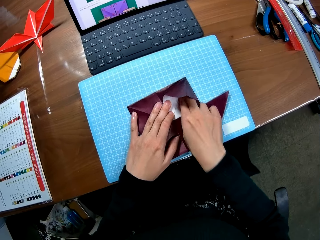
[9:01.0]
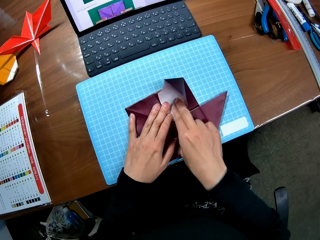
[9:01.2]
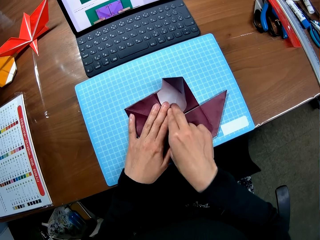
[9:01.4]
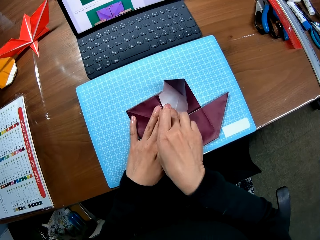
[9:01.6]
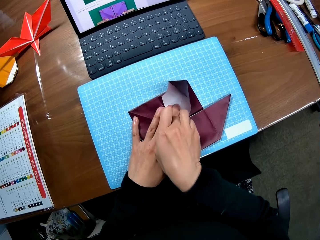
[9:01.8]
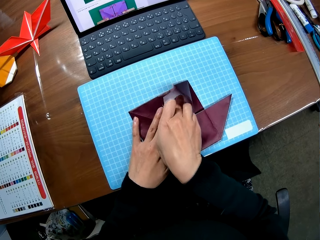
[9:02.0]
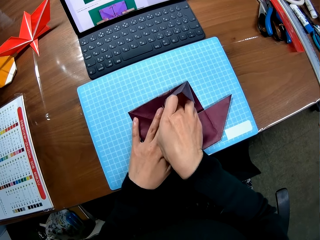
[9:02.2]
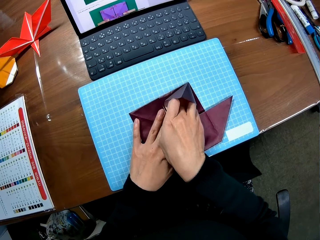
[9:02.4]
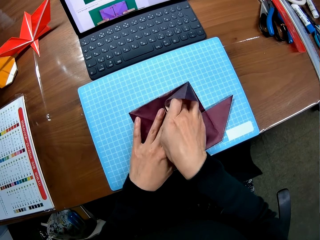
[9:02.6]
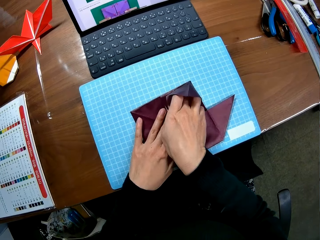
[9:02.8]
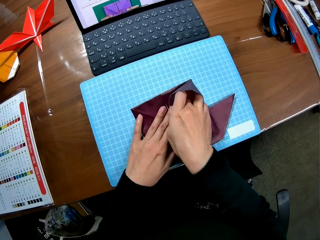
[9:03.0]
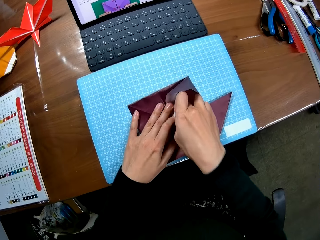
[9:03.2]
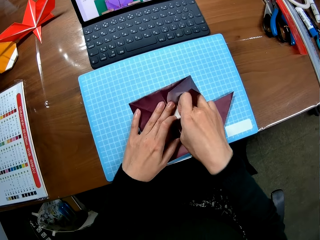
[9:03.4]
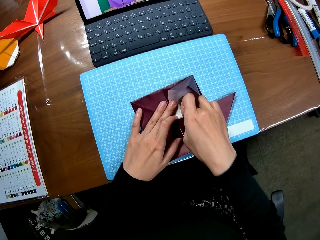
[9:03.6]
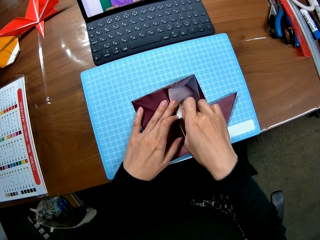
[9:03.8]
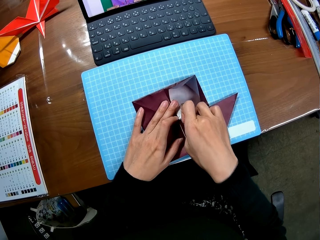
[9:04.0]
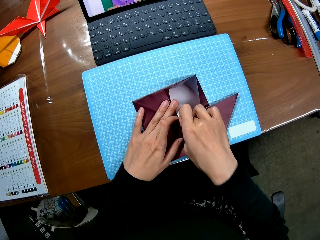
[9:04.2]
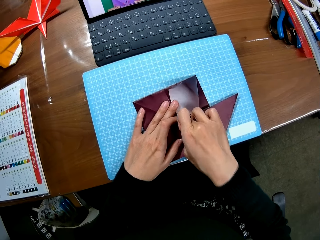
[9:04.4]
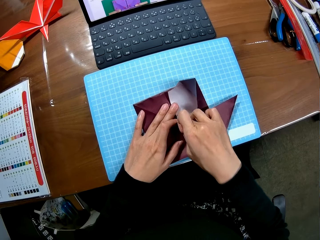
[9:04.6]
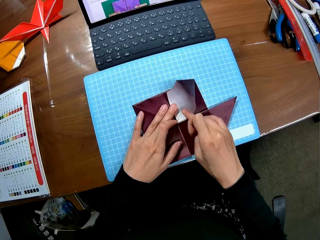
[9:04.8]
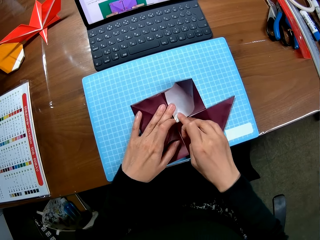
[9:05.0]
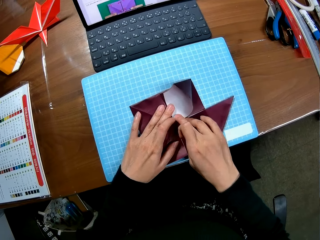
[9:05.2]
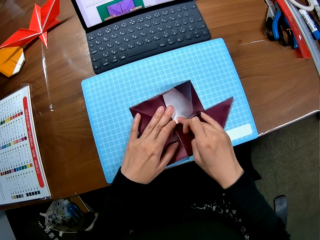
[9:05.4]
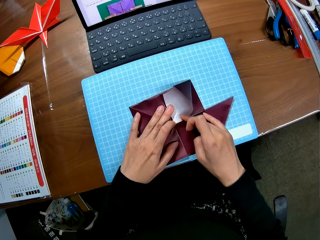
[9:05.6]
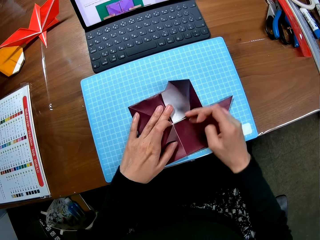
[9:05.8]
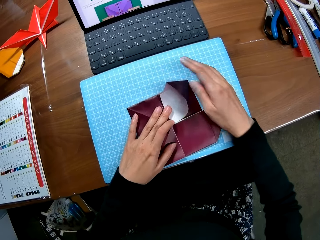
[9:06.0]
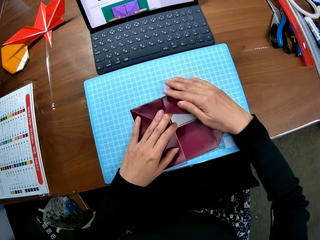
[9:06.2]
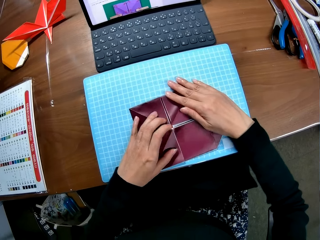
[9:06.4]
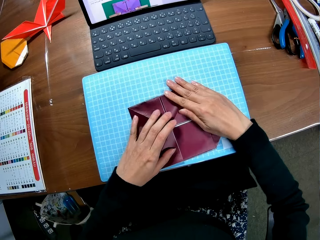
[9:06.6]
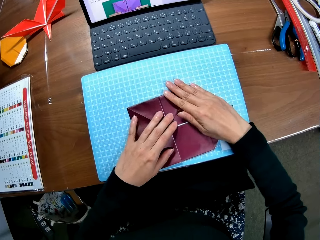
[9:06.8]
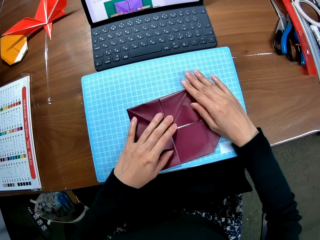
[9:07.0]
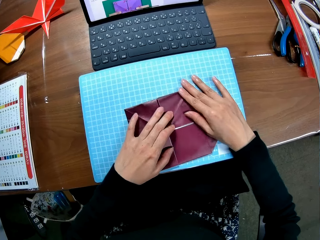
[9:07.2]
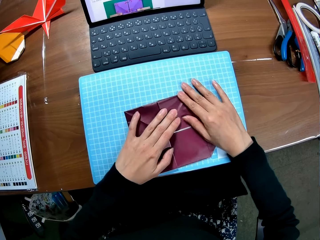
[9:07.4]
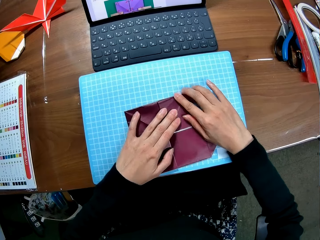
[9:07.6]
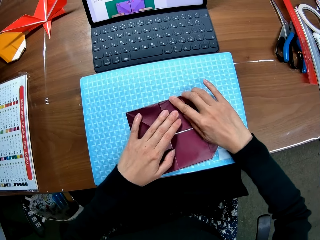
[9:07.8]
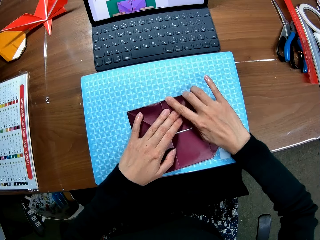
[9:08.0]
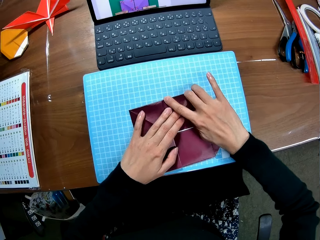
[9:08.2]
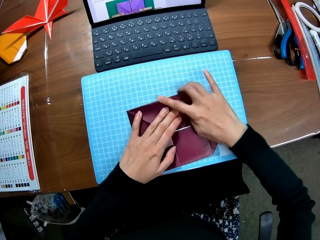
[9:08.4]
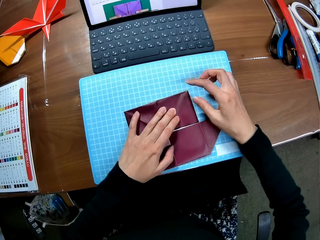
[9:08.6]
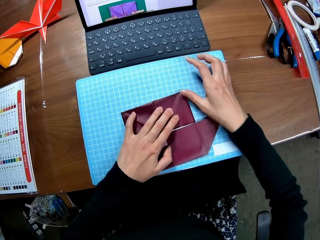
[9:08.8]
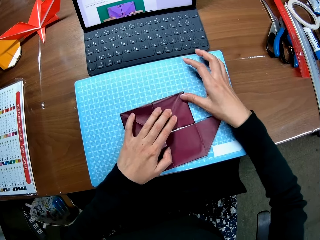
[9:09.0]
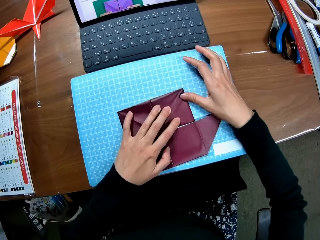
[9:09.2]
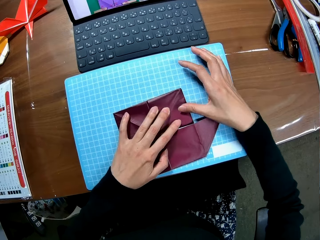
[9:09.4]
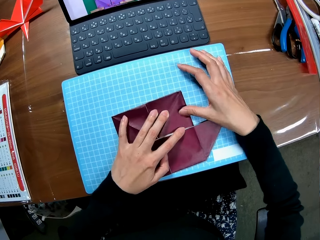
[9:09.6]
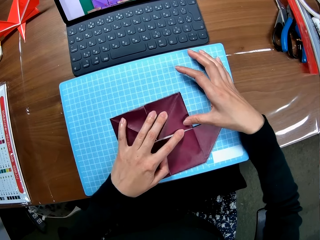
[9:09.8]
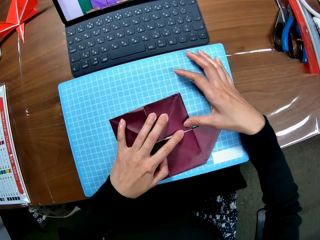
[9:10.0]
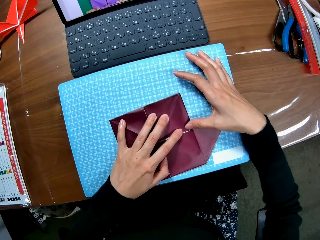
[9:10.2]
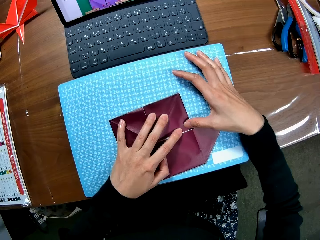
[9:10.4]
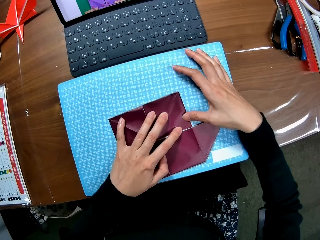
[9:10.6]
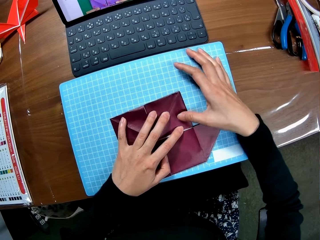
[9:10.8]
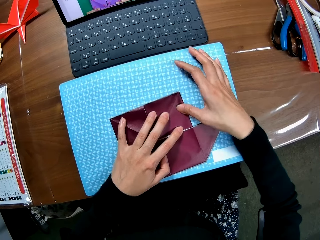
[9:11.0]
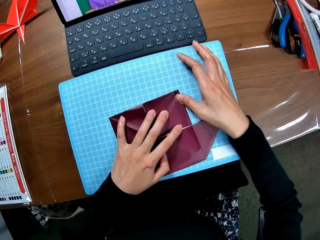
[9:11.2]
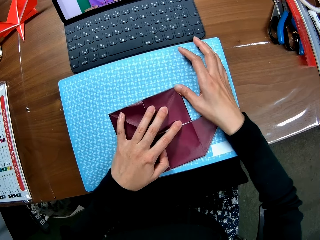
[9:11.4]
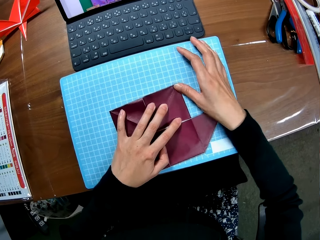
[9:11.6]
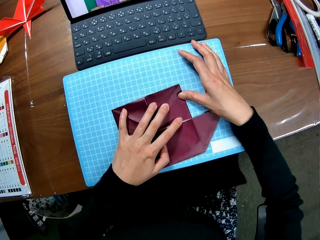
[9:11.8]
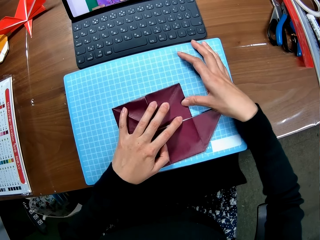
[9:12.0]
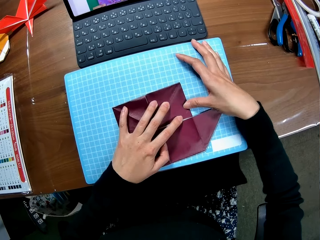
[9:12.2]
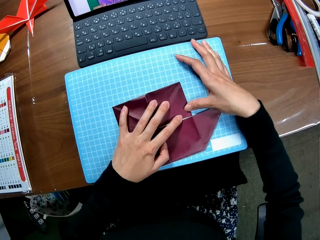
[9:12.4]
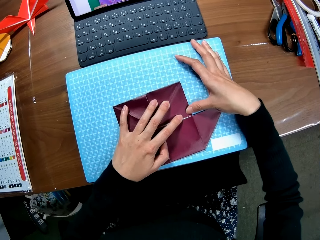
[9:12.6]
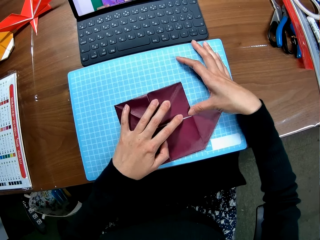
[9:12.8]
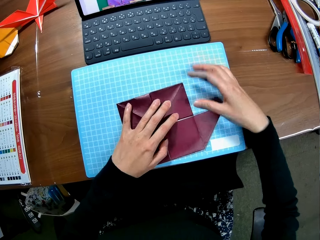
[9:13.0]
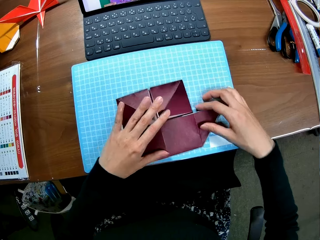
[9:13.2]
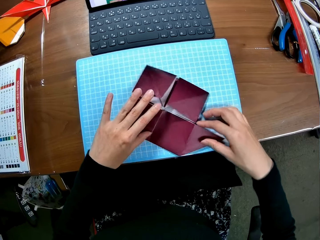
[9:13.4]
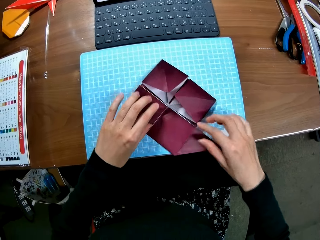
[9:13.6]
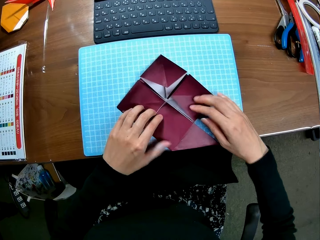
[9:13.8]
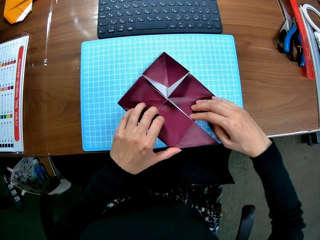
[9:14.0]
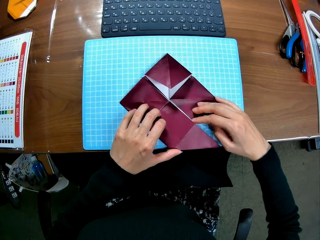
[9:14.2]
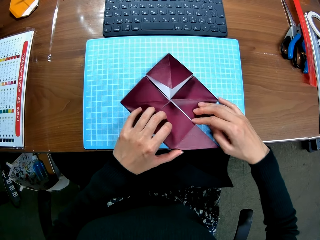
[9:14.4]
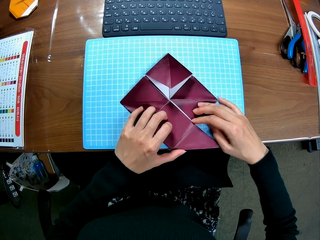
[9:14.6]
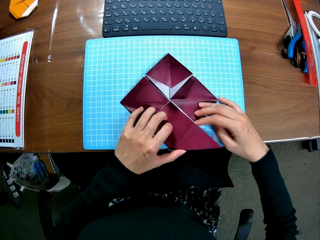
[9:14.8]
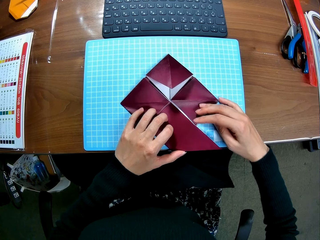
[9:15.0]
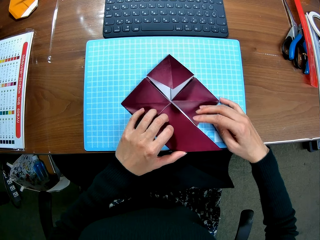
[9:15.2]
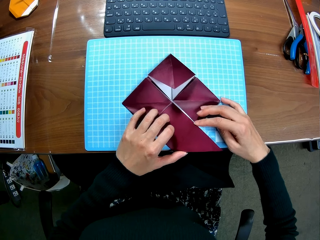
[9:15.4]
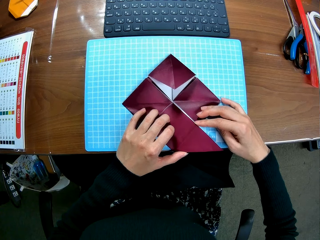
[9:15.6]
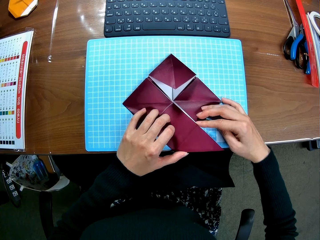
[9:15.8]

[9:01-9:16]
The camera wearer aligns the colored paperboard. They rotate the colored paperboard.

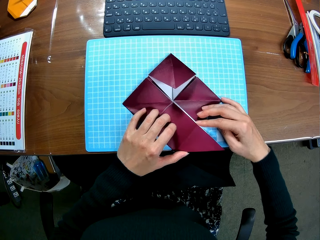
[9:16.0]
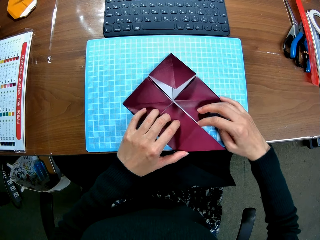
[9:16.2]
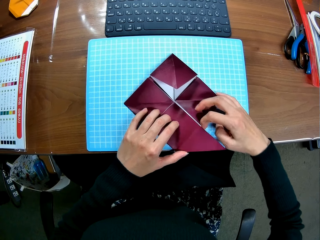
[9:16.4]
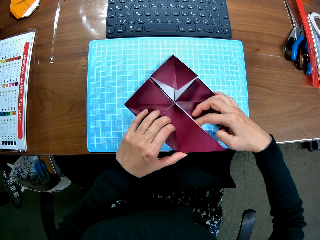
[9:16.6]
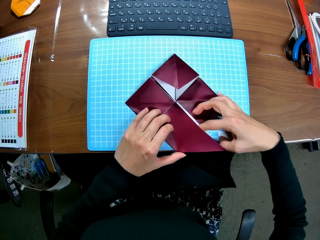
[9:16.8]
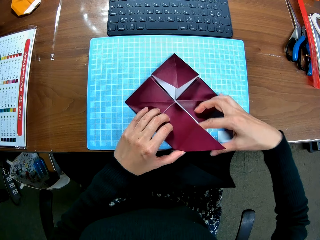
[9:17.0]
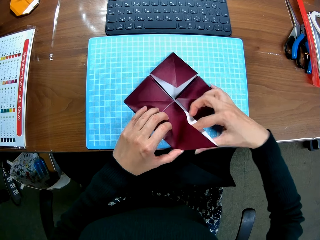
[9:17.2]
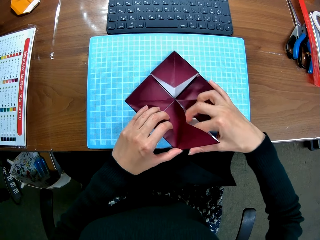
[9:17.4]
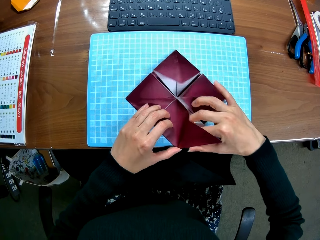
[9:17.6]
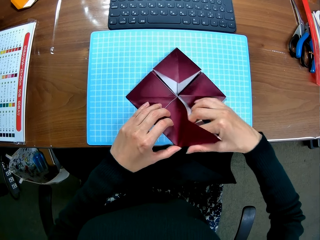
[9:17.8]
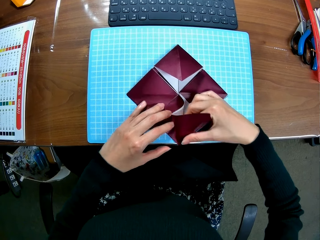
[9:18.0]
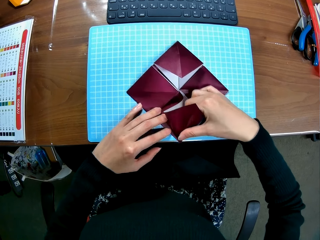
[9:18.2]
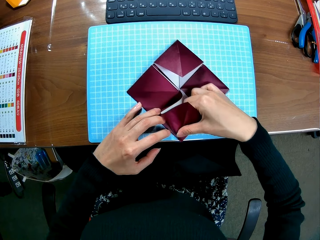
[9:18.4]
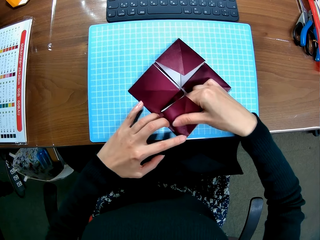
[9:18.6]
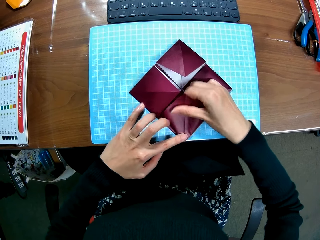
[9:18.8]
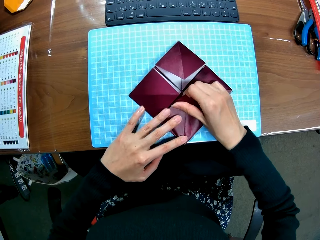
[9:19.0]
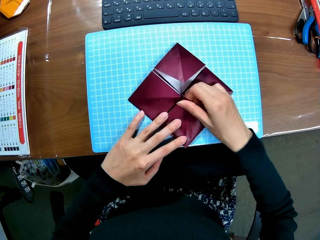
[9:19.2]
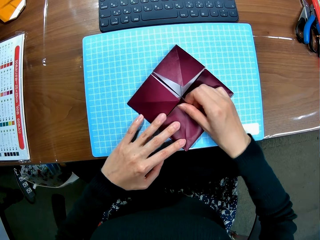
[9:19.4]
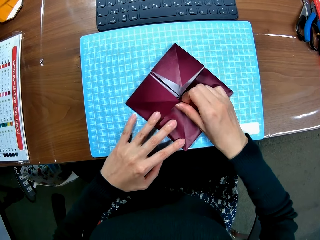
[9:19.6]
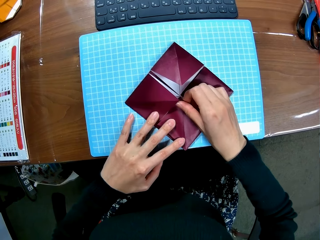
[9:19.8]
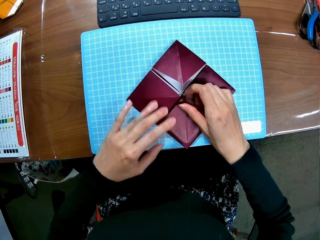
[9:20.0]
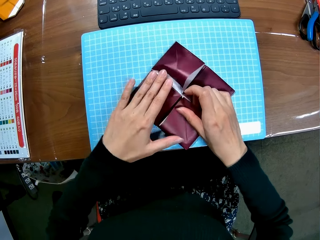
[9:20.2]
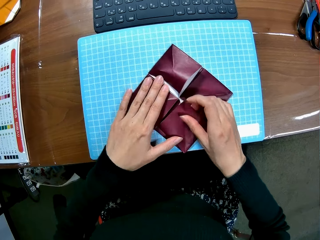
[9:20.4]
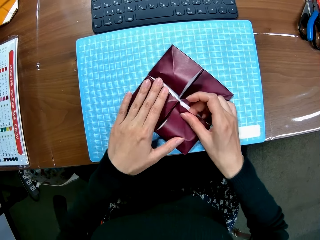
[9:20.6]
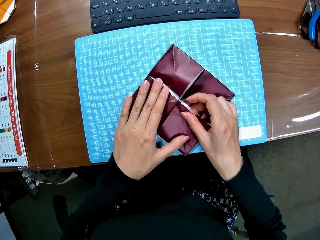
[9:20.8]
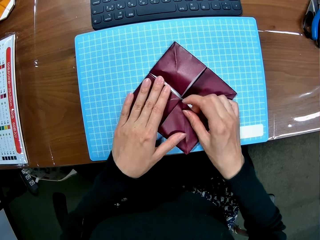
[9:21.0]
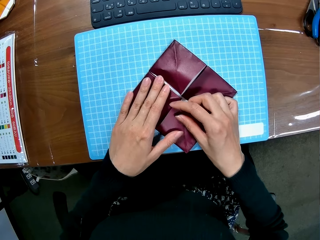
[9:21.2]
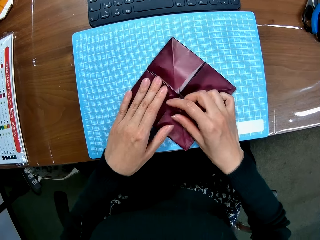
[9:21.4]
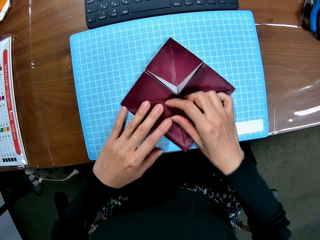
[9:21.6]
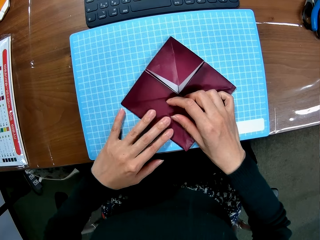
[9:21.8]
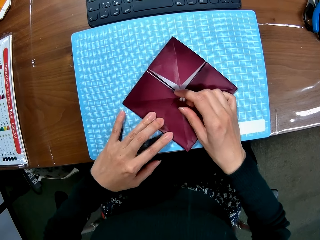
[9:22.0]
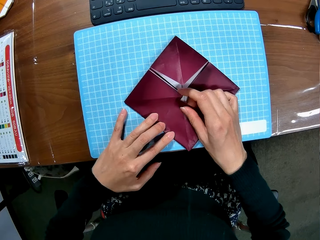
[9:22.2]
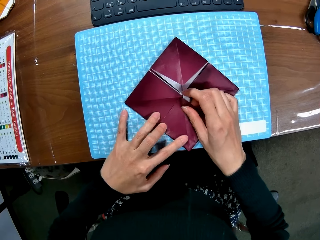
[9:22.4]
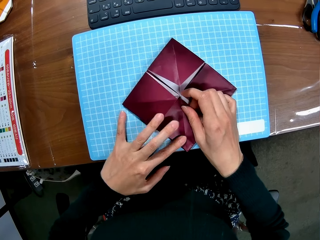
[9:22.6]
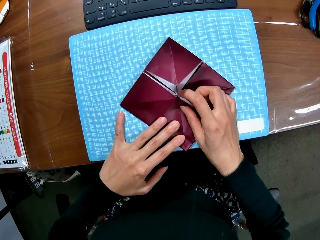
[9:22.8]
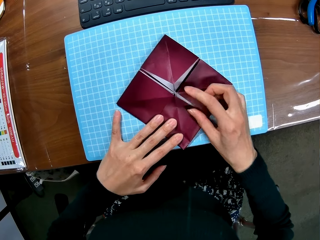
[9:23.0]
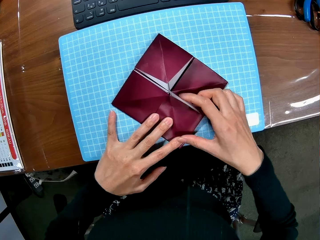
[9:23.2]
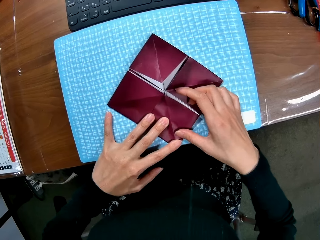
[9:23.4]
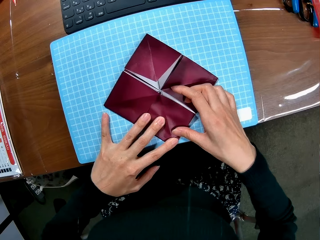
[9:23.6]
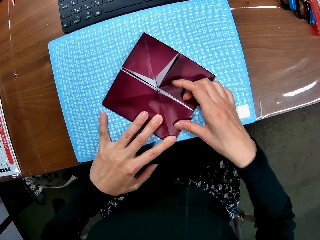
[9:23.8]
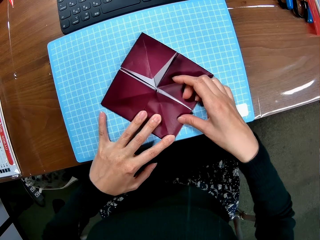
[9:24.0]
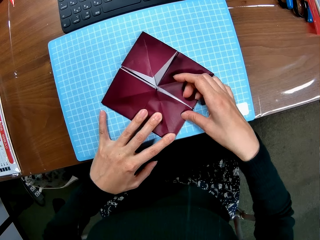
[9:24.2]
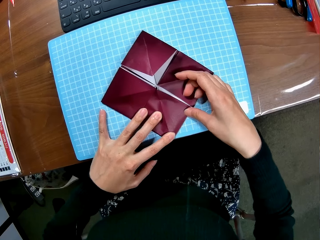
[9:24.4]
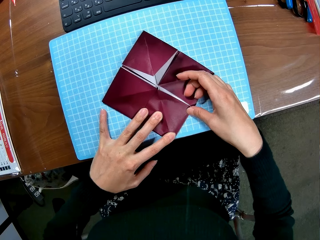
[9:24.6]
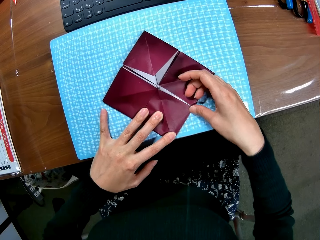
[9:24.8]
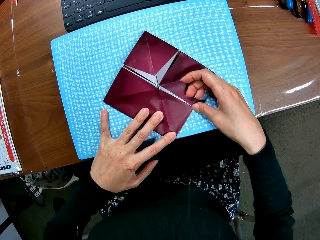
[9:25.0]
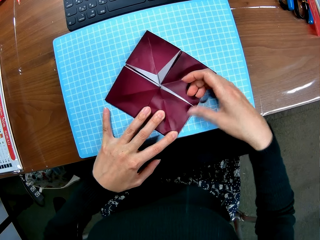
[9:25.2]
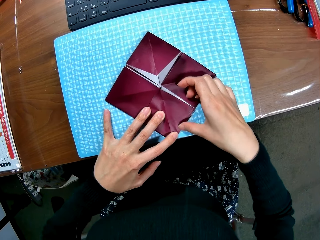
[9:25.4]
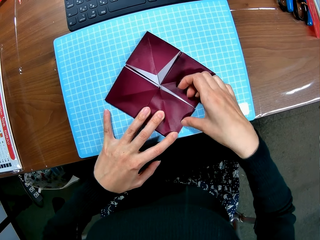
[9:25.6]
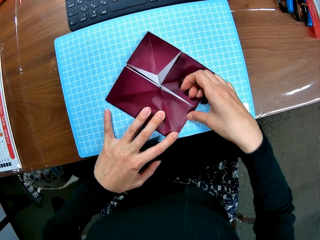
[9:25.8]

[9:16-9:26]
The camera wearer folds the craft model. He straightens with his hands.
